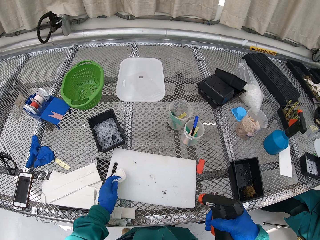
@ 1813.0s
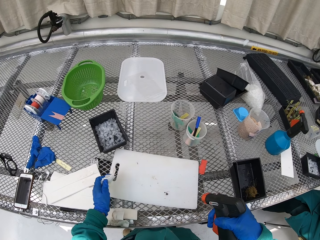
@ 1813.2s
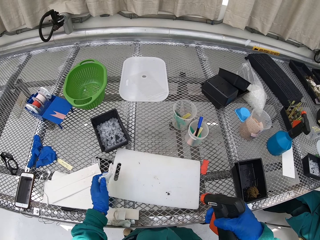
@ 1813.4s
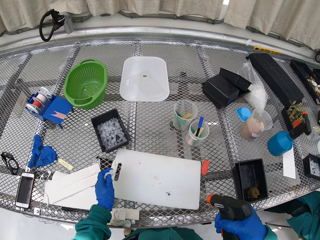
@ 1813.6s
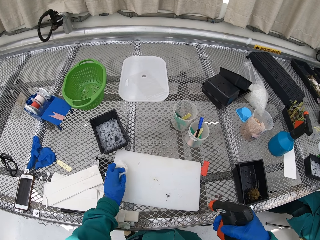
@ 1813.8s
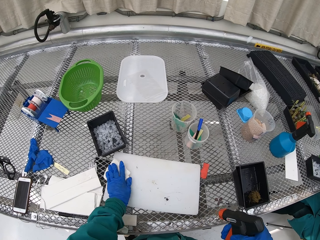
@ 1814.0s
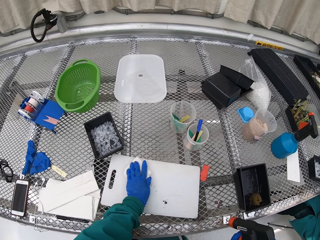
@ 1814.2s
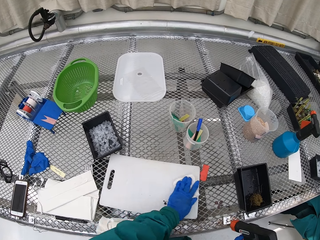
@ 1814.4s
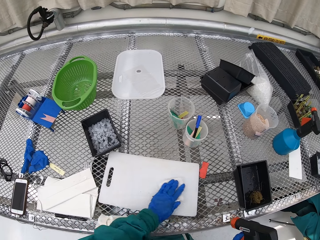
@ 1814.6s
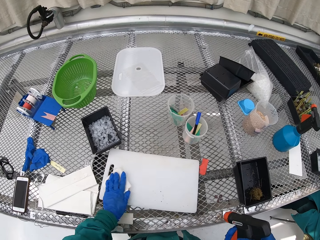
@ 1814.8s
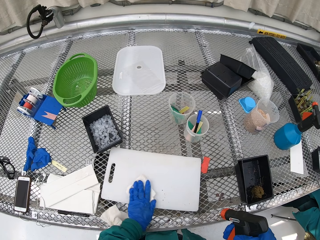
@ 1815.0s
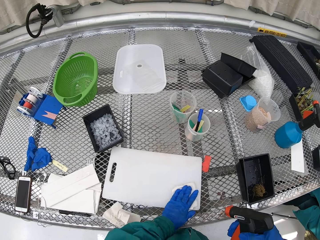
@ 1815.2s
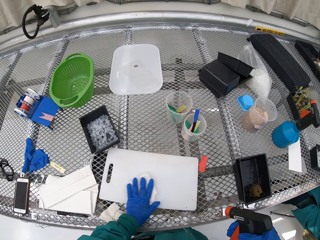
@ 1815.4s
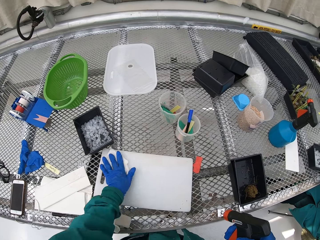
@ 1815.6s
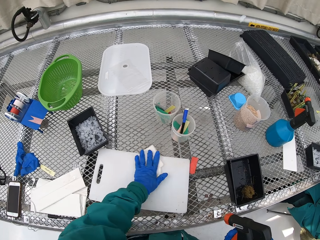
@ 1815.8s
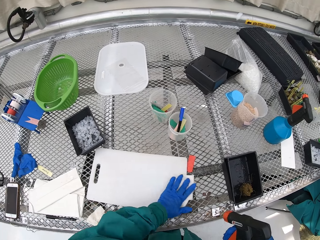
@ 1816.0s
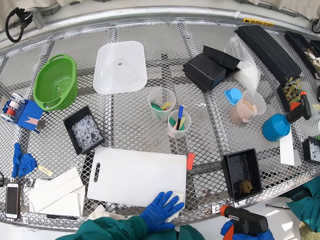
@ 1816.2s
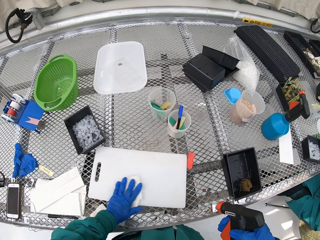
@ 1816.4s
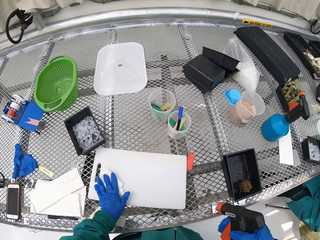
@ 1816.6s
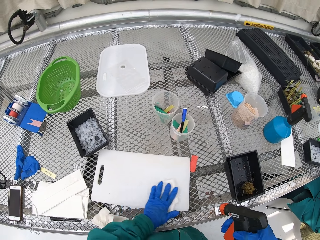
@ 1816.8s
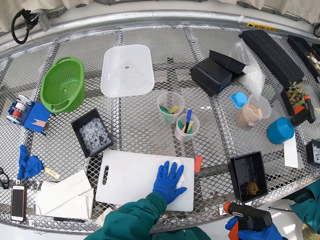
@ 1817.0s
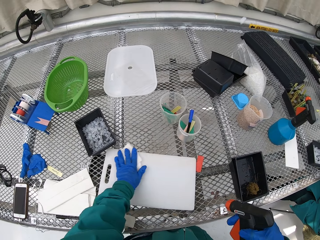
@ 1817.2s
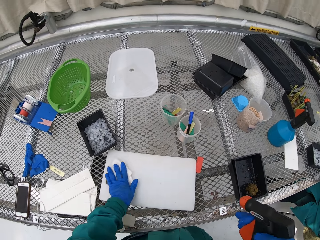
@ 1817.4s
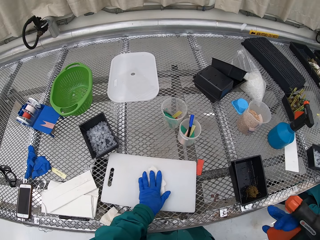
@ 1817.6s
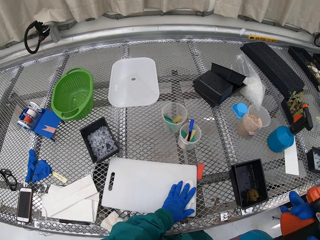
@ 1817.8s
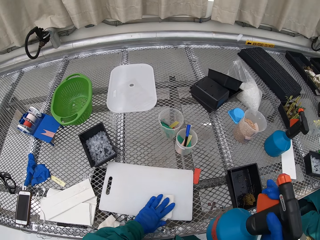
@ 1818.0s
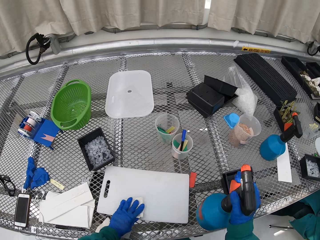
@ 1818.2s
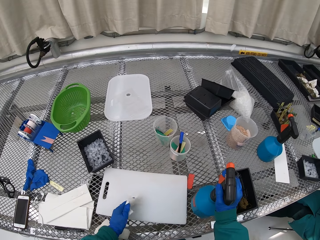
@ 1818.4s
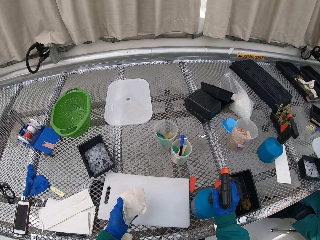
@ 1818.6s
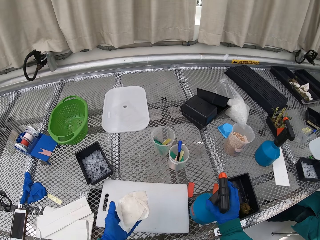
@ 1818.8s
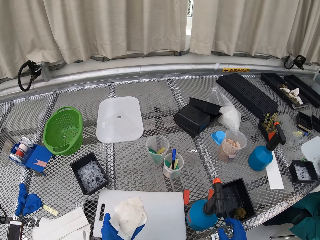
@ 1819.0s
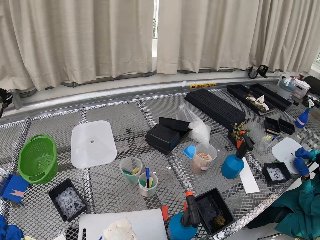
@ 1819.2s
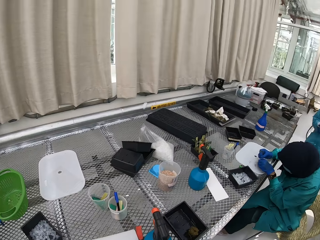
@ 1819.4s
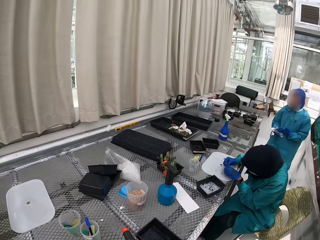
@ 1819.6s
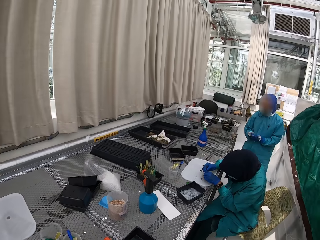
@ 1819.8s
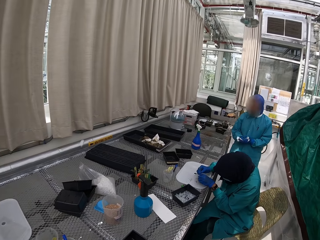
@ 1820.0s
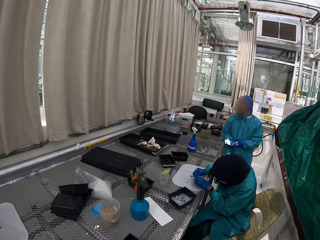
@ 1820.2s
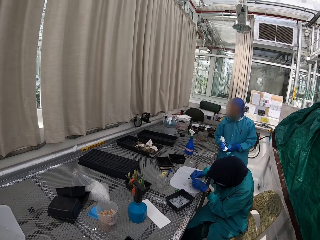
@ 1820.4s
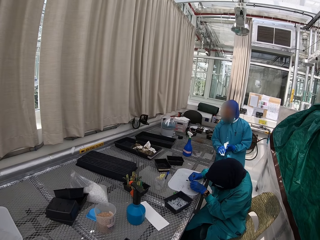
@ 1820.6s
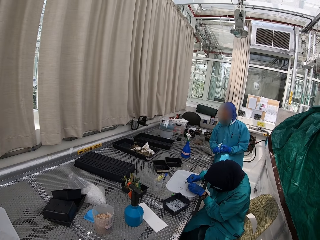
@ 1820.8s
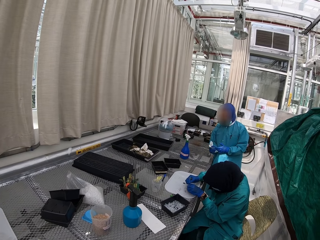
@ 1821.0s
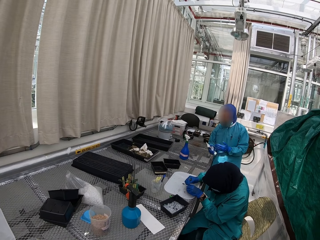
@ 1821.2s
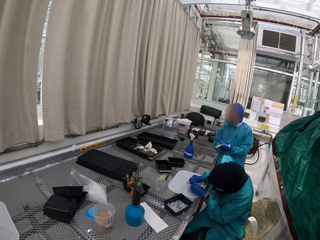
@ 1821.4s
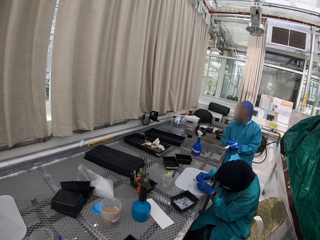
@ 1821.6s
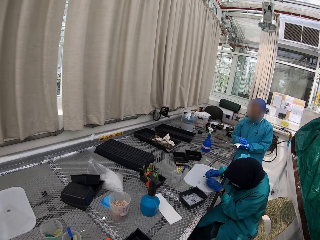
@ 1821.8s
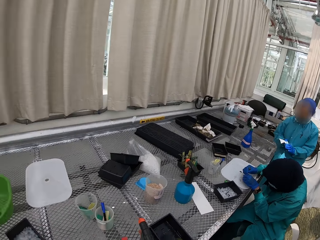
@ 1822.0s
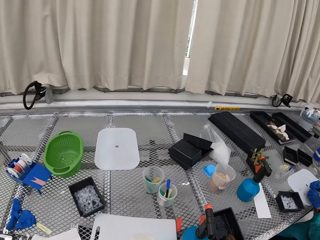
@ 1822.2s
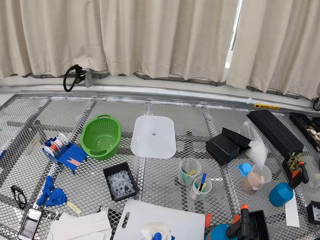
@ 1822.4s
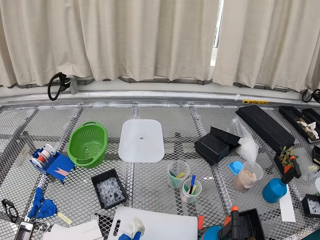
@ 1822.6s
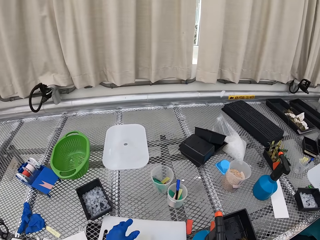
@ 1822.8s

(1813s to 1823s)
The camera wearer sprays on the board. They wipe the cutting board and put the spray down. A person cleanses the hands with a piece of paper.

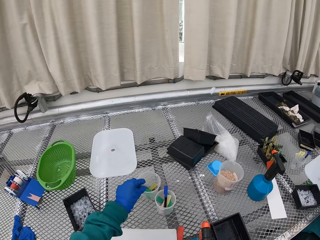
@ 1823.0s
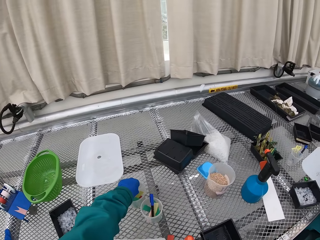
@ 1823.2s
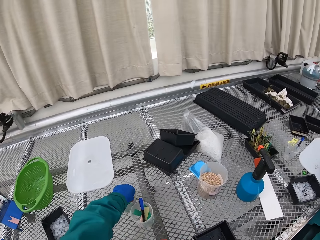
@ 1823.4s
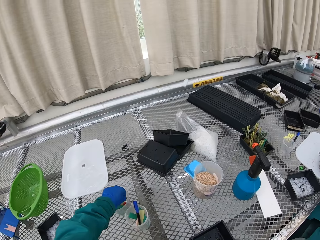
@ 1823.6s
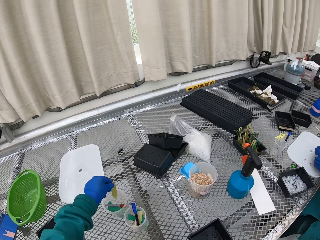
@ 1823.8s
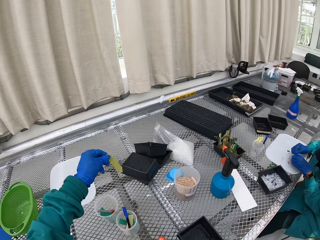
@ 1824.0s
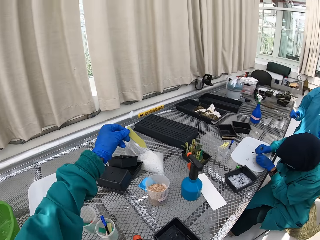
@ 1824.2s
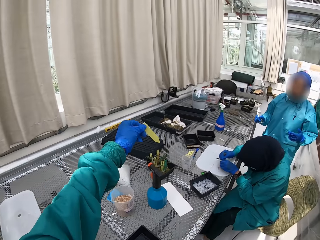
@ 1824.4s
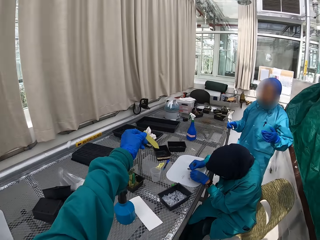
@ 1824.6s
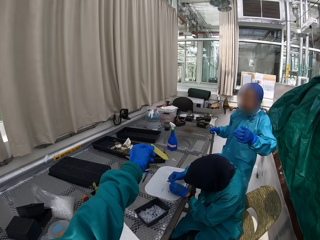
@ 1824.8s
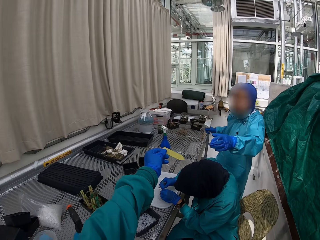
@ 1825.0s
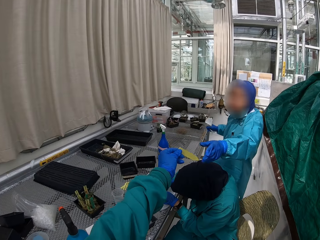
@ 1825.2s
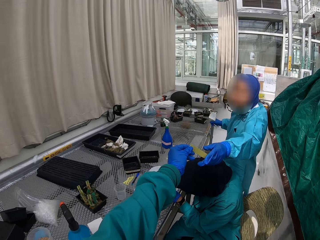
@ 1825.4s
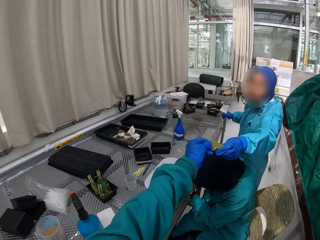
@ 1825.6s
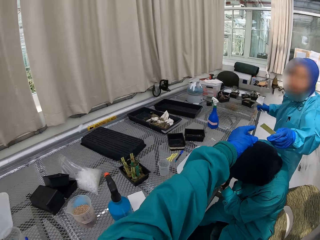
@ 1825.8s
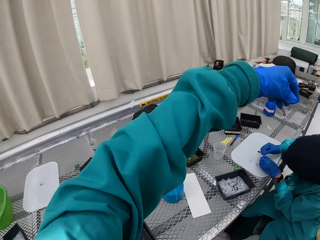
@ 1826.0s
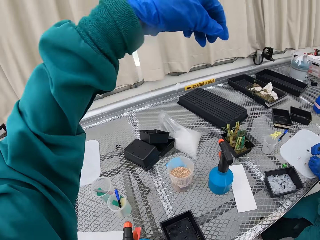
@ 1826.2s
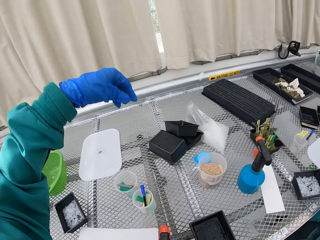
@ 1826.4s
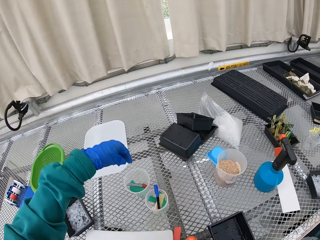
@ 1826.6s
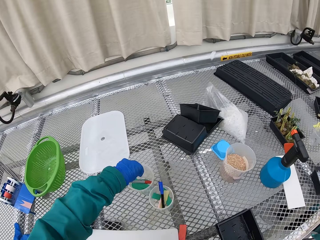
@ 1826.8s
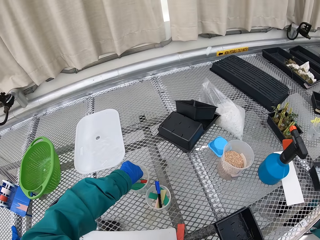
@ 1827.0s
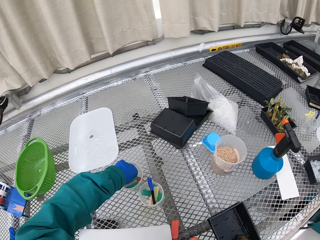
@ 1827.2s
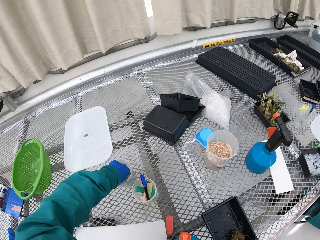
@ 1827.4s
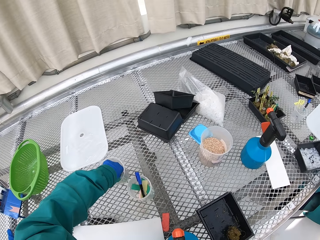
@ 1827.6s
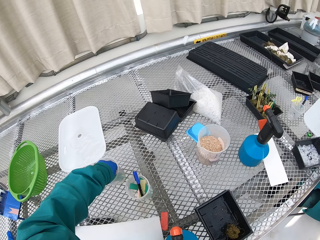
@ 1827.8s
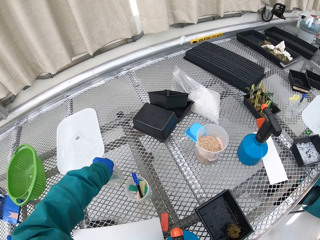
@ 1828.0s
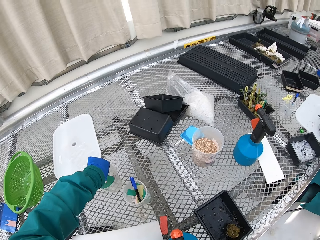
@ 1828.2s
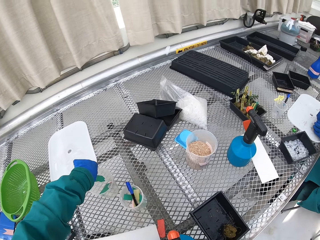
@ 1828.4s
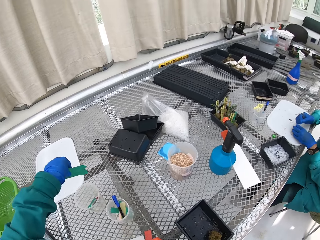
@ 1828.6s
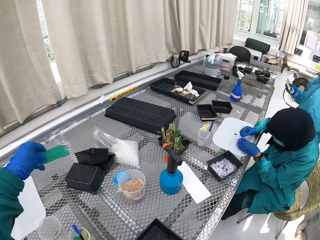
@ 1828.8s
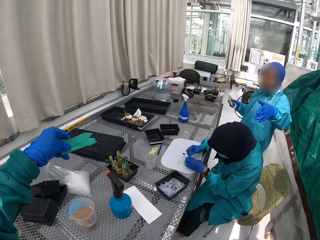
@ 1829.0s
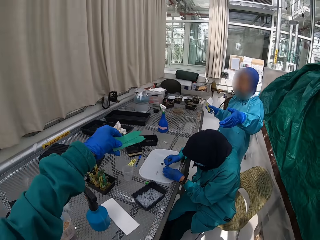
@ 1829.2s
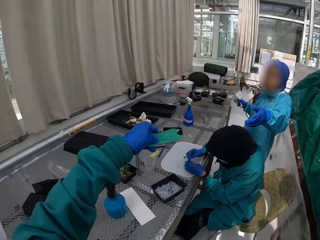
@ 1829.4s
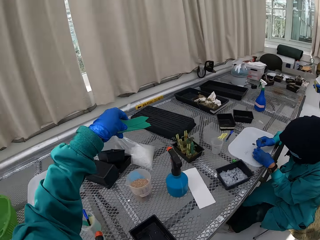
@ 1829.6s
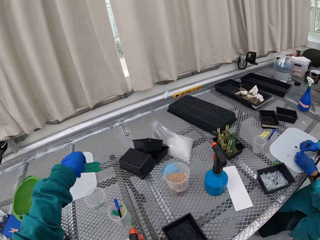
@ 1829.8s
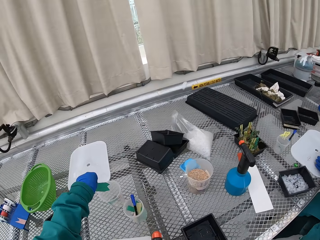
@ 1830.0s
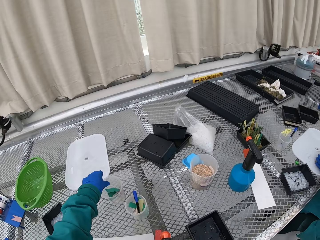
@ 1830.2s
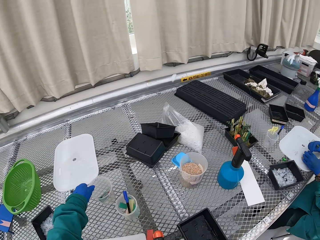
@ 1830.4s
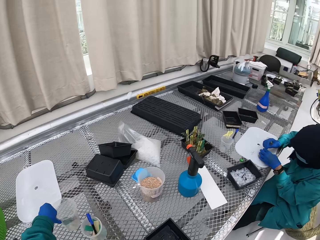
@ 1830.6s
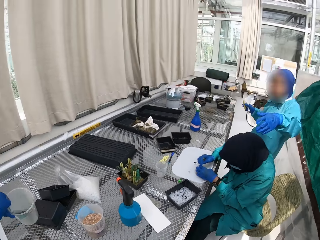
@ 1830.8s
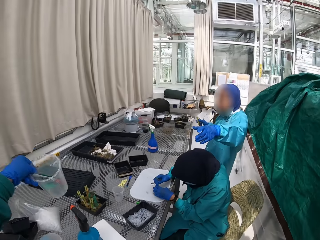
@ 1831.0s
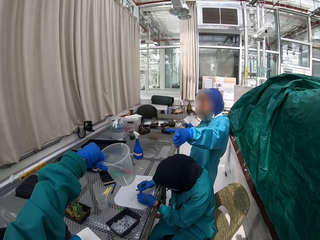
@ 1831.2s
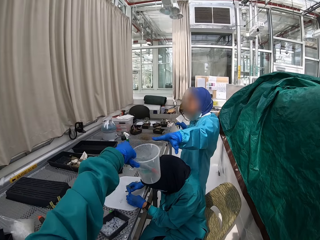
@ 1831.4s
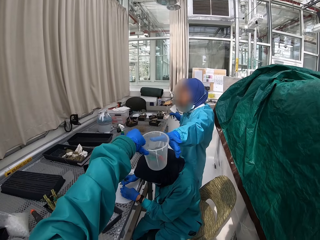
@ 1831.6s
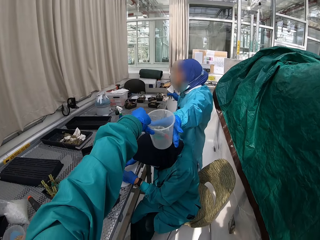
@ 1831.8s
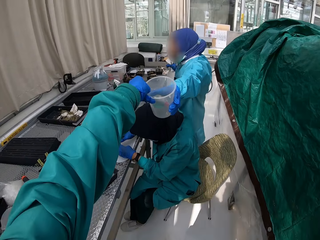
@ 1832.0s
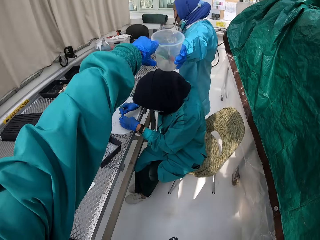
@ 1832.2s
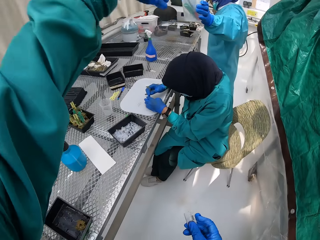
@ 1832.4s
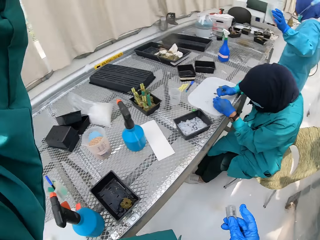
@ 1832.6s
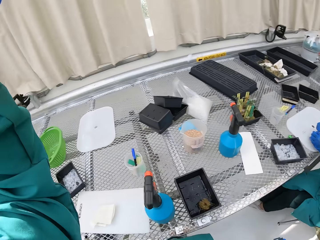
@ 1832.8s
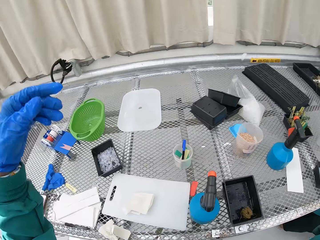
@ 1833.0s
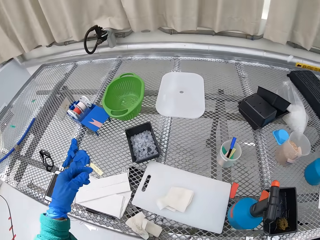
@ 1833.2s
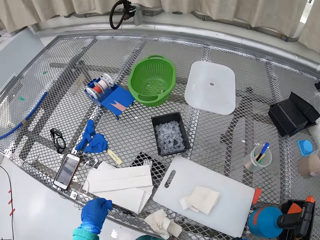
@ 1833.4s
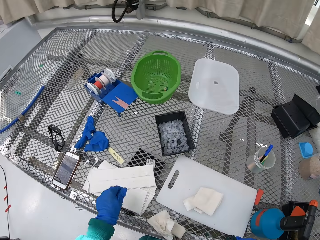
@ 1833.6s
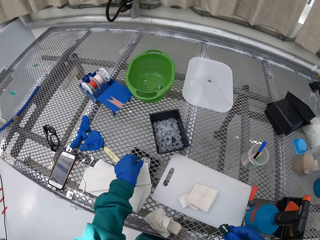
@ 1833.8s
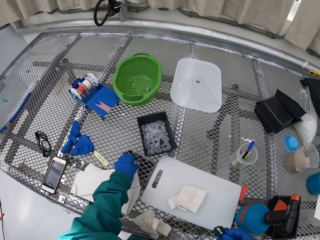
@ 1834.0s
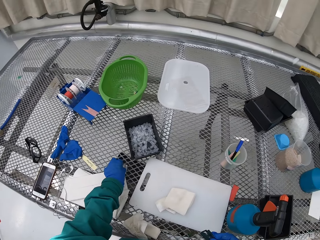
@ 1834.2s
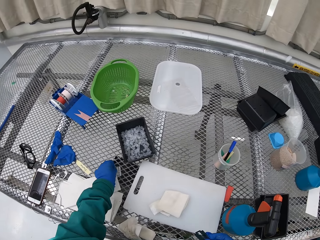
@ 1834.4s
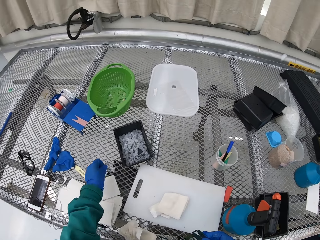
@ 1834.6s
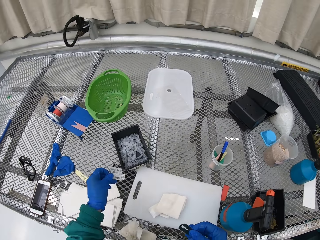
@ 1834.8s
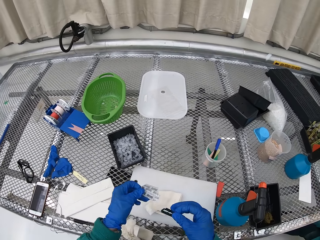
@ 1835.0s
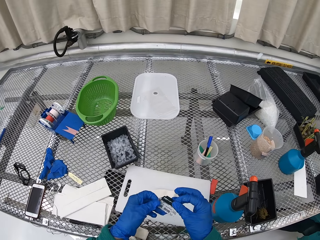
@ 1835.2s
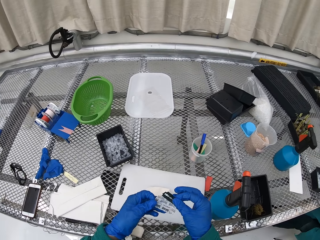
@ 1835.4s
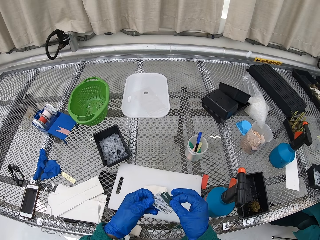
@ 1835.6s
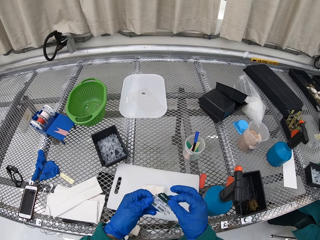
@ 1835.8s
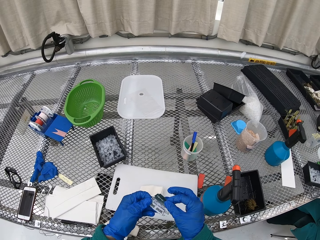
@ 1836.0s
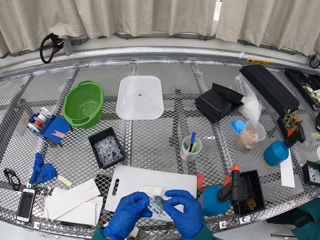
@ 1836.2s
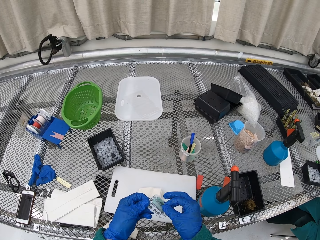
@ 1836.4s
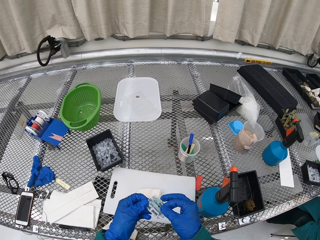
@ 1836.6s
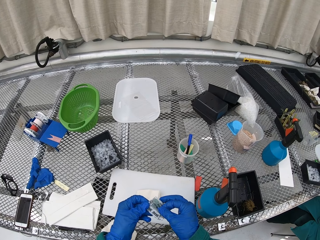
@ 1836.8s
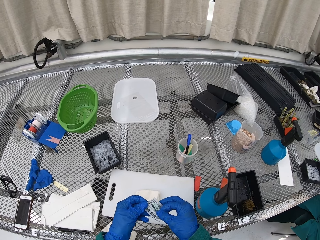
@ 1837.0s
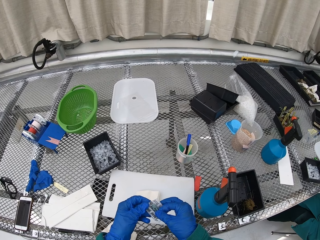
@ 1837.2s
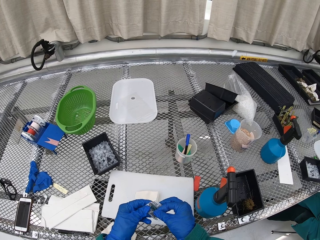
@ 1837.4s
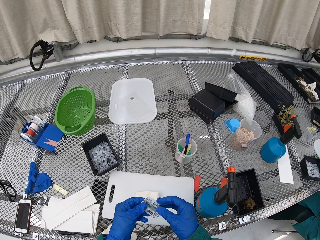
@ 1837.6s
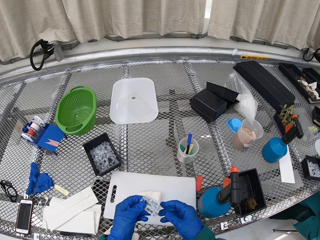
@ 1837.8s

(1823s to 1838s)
The camera wearer picks up the label or name sign. They give the label to a woman. They pick three name signs from the container, put the labels in the container, and pick the container with the name signs. They hand over the container with the name signs to the woman. They pick the razor and pick up the blade case. They put the razor in the razor cover.
